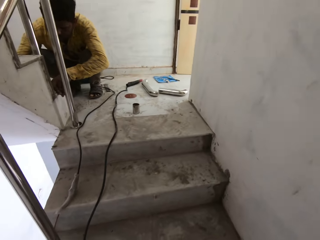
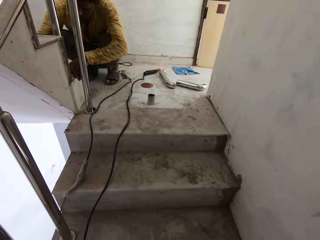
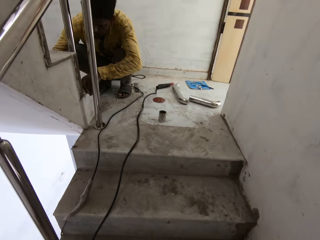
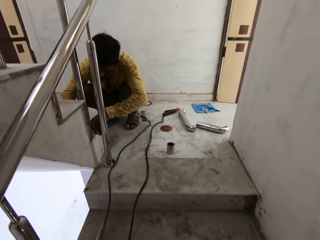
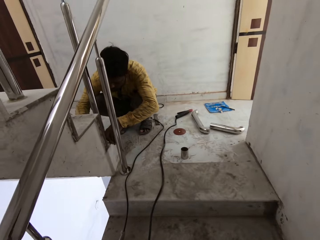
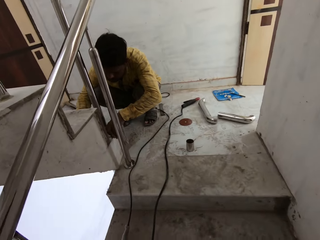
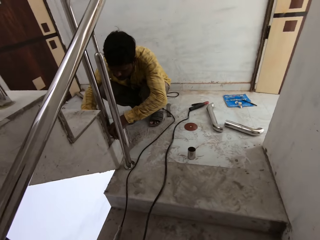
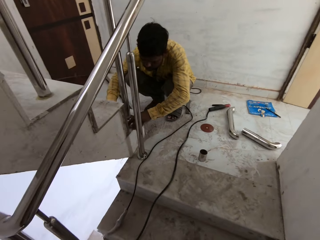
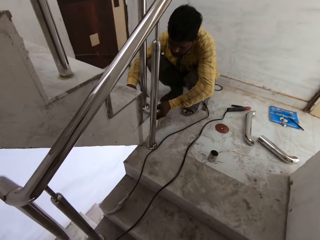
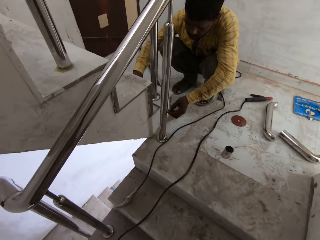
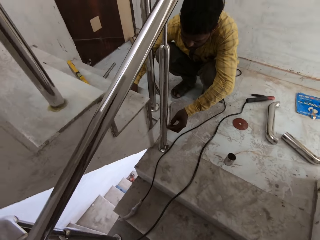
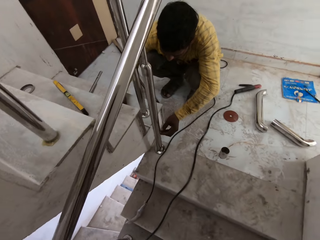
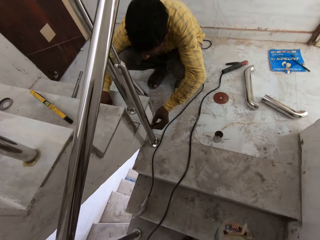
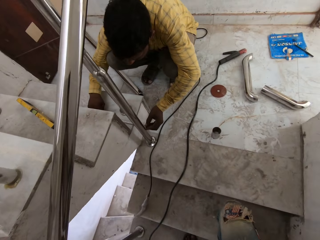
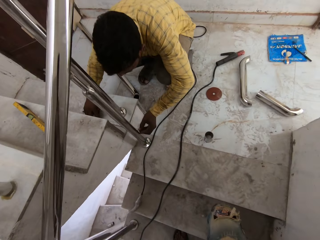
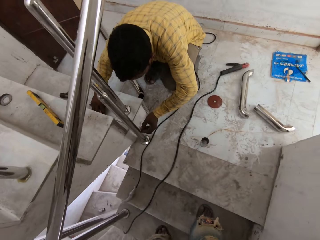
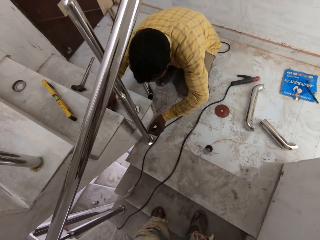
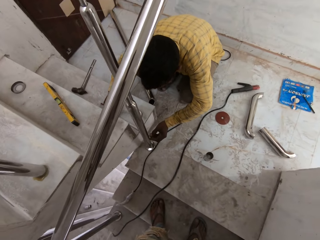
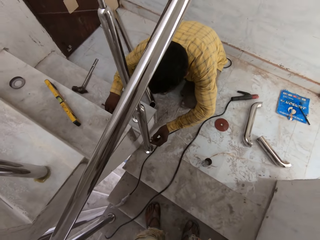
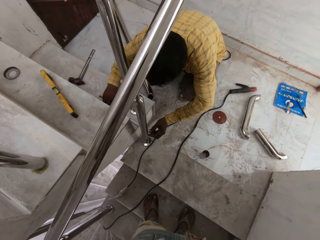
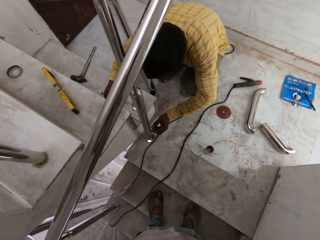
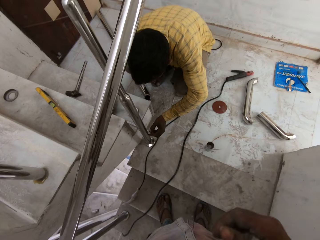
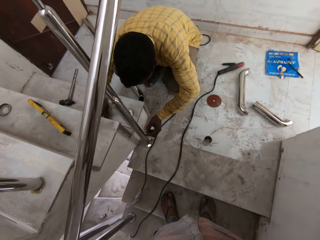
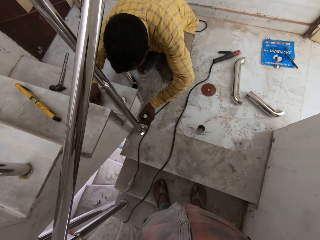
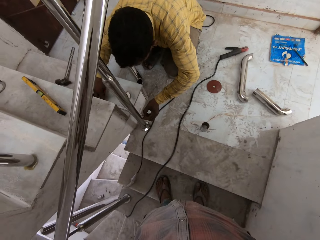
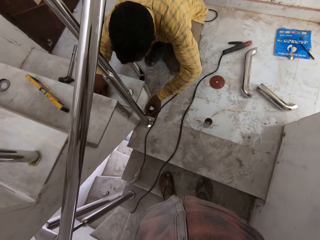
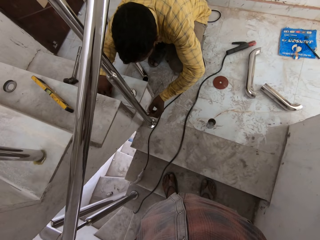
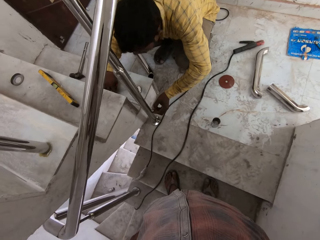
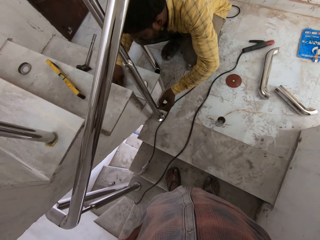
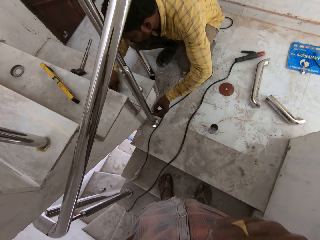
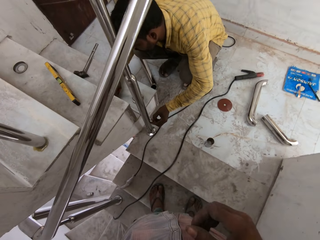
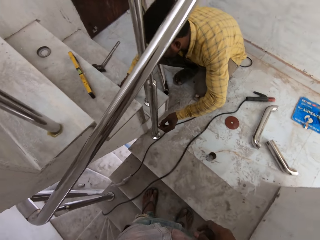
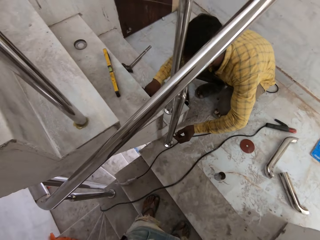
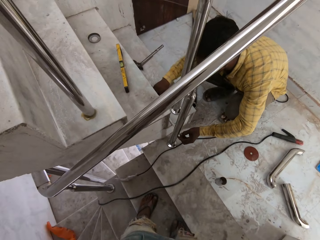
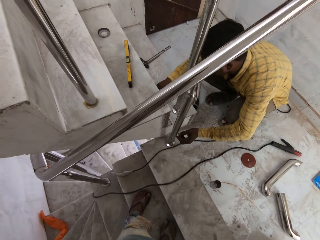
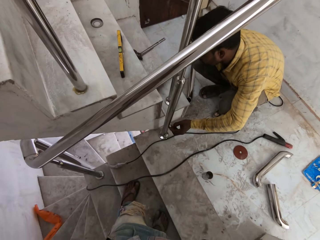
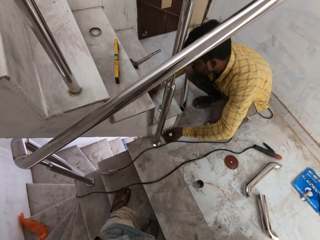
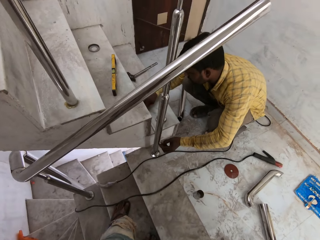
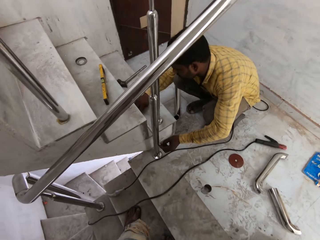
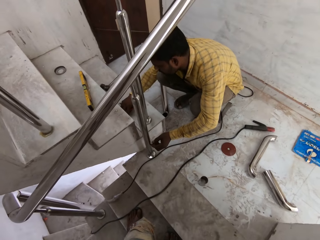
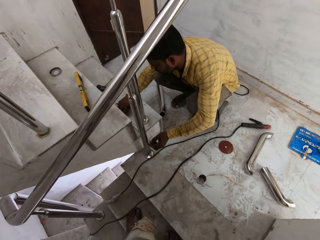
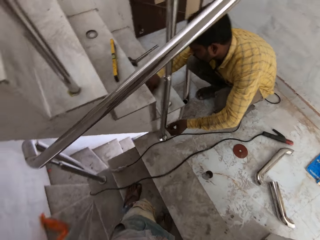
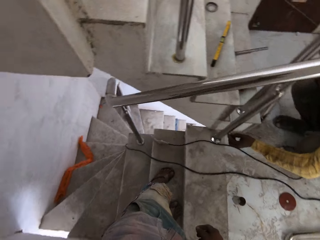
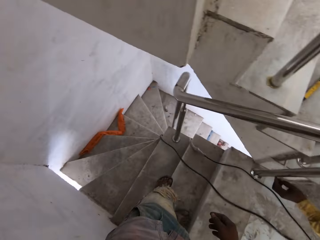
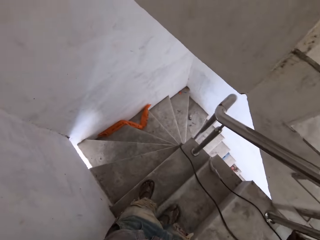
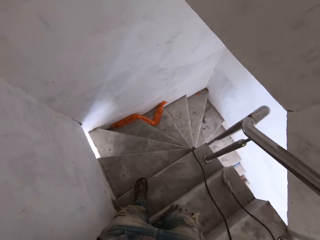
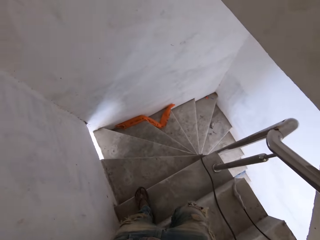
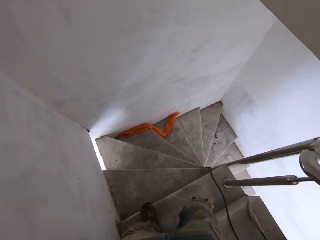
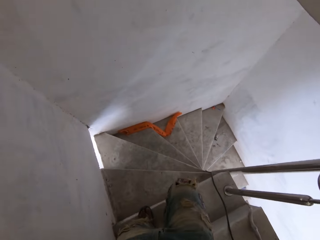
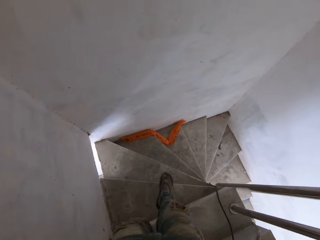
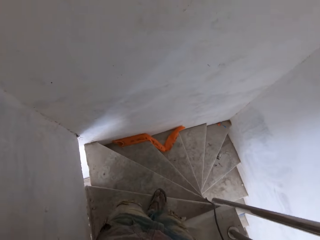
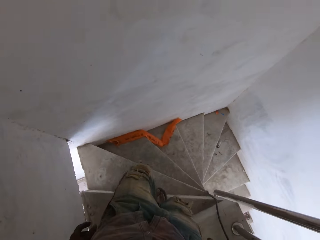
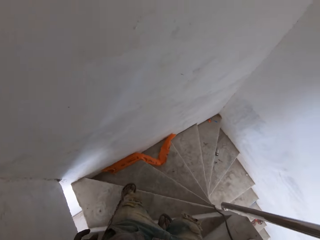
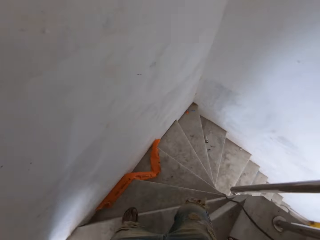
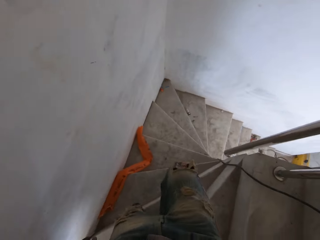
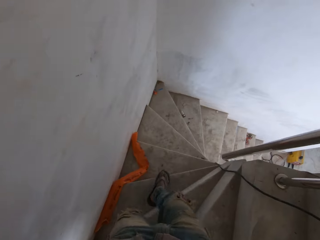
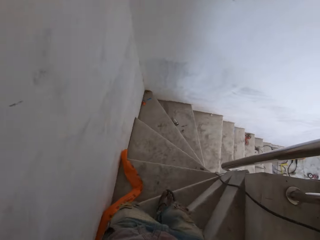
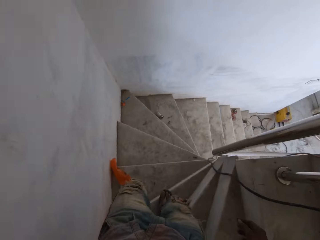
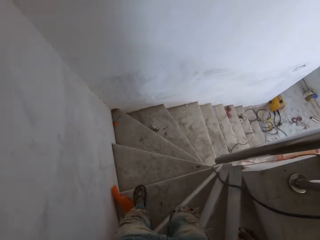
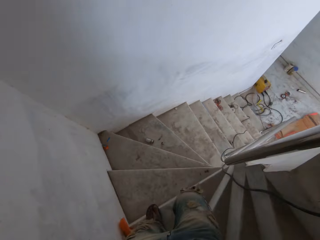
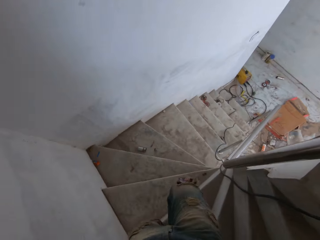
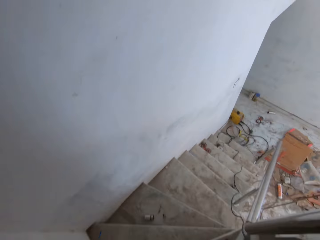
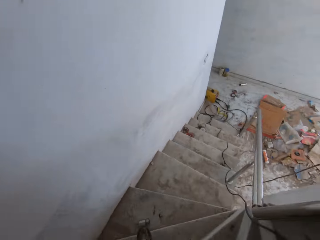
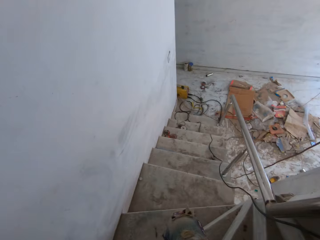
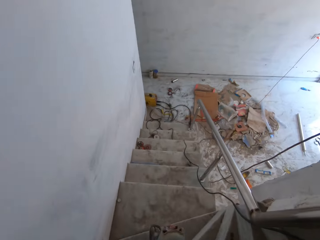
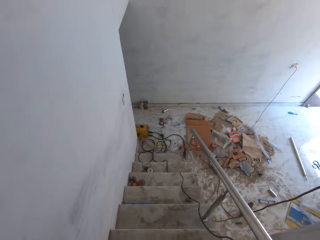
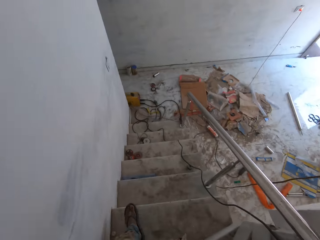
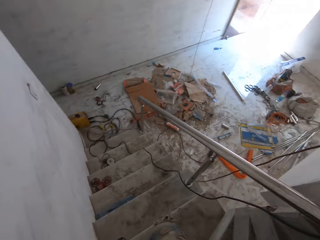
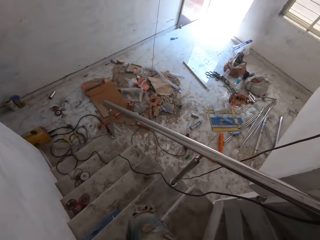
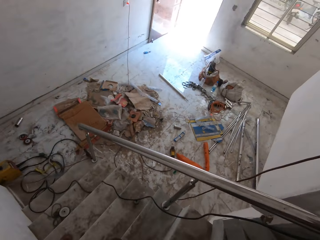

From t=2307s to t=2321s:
A man touches the baluster with both hands. The camera wearer converses with the man. They stand. They walk down the staircase.

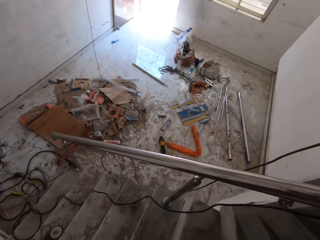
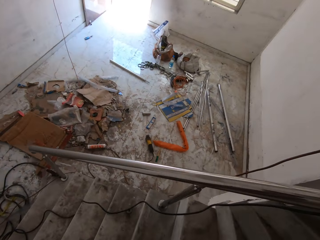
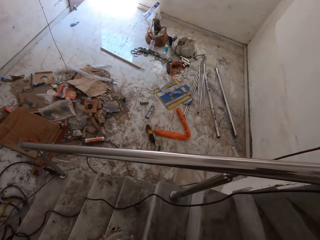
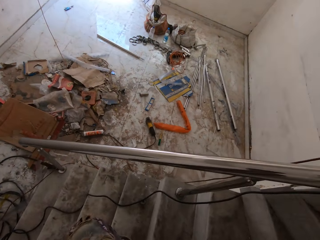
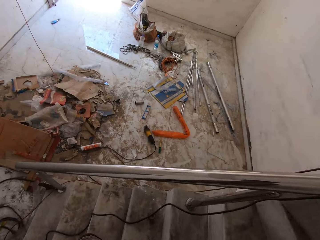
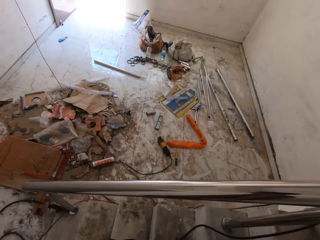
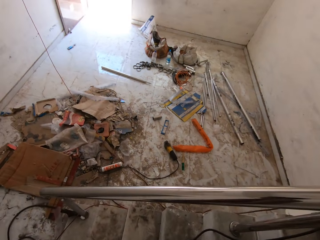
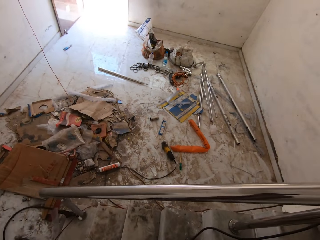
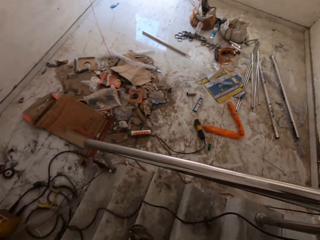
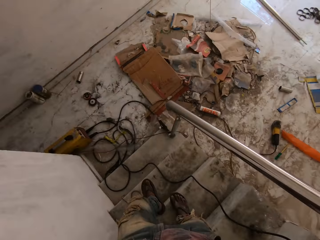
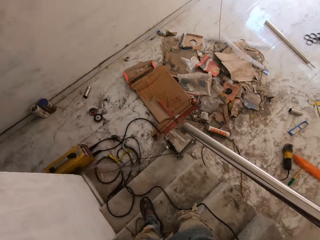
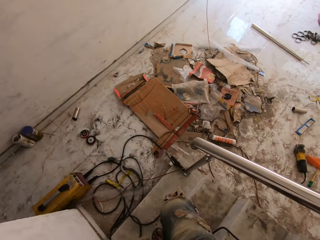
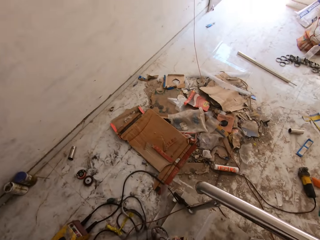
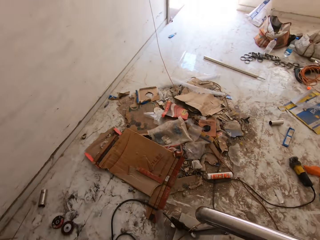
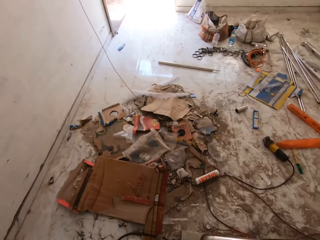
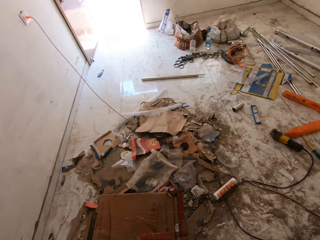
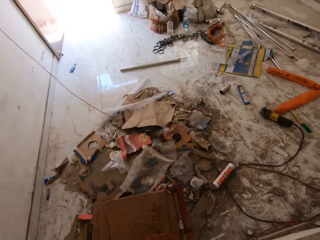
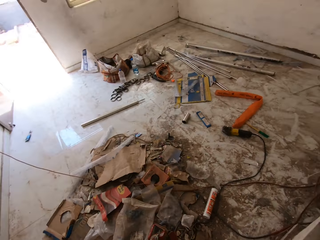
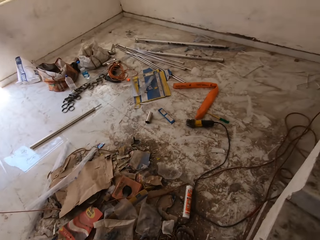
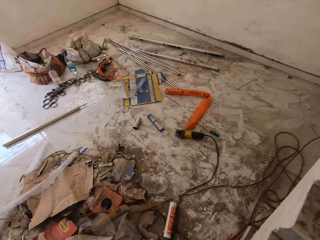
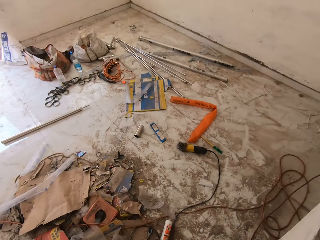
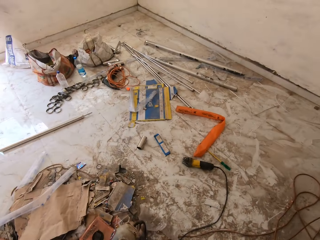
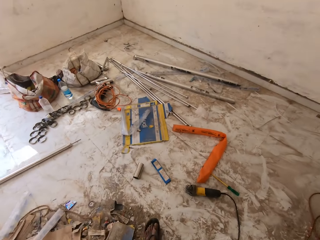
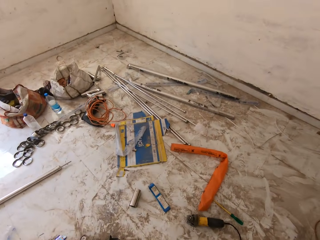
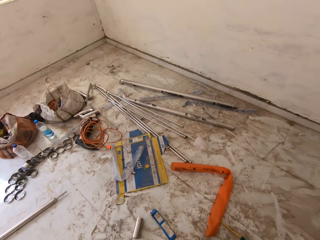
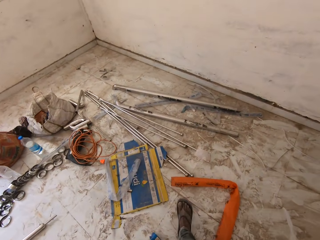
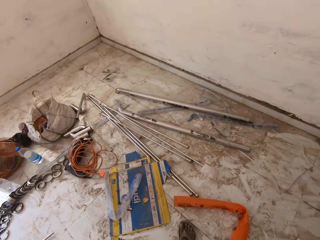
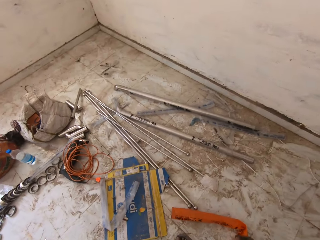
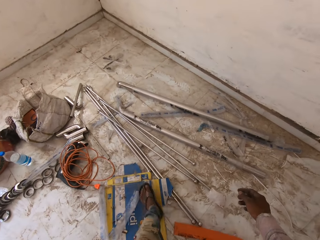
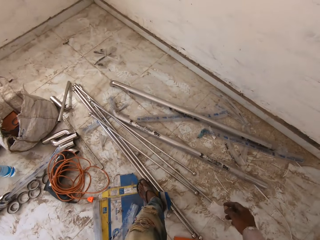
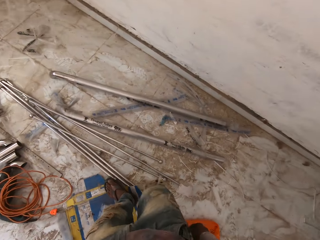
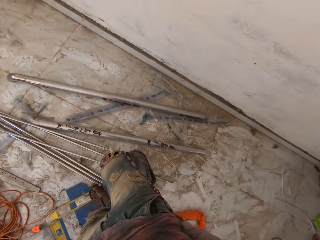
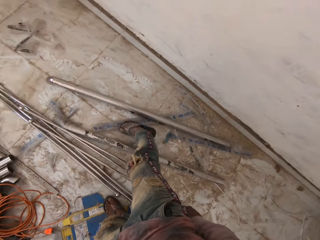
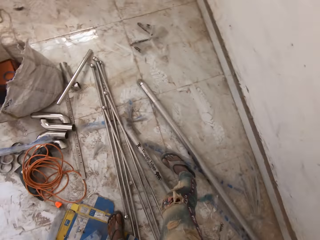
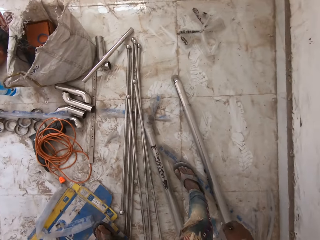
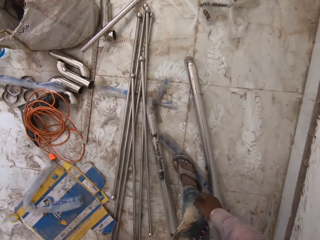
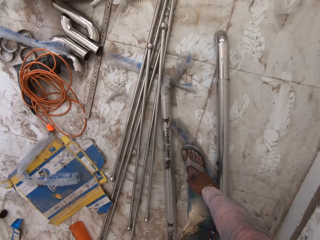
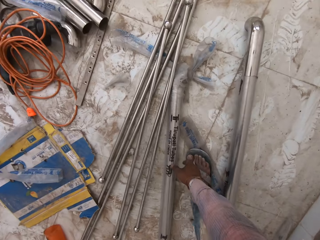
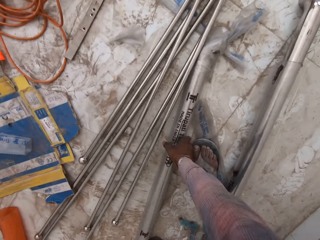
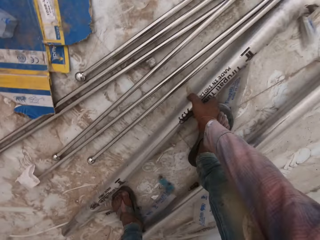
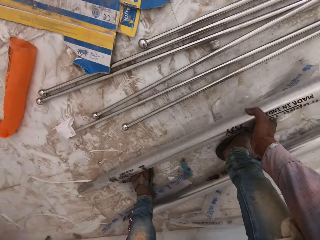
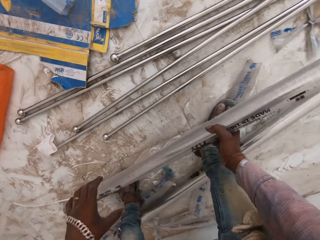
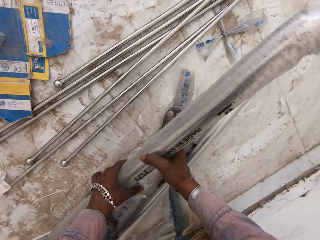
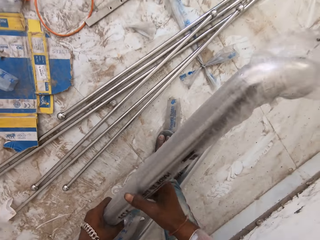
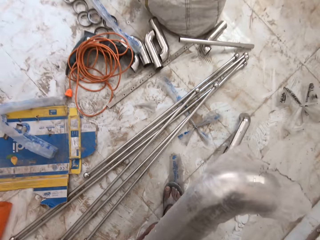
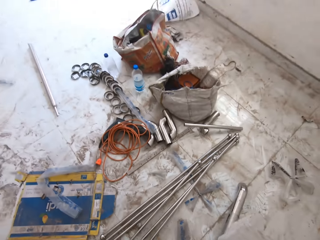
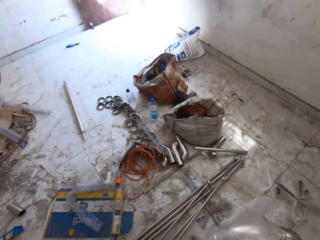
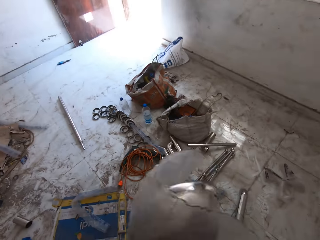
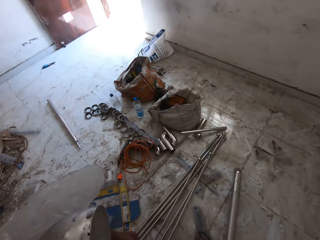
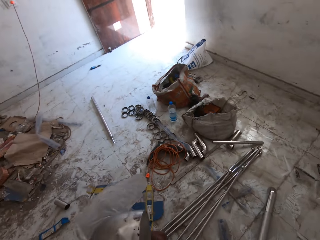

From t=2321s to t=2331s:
The camera wearer walks inside the room. He stretches his hand towards a metal. He picks up a metal handrail in a plastic case from the floor in his right hand. He holds the metal handrail in both hands.
